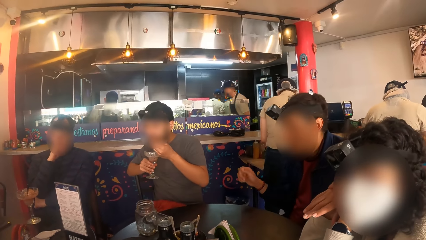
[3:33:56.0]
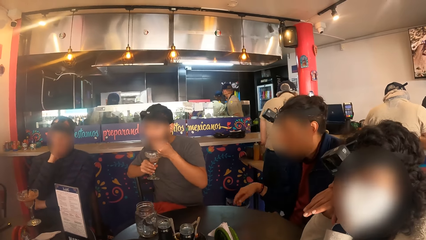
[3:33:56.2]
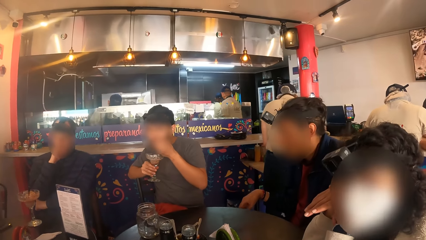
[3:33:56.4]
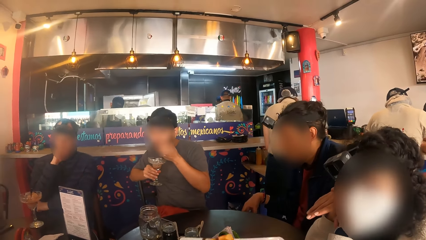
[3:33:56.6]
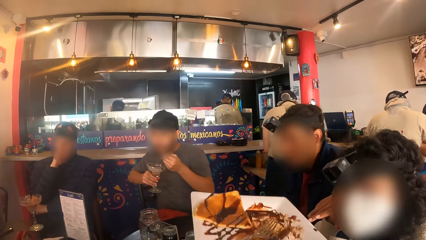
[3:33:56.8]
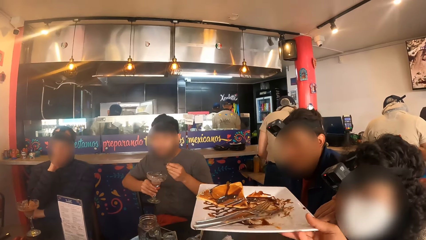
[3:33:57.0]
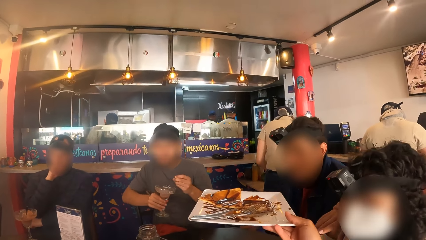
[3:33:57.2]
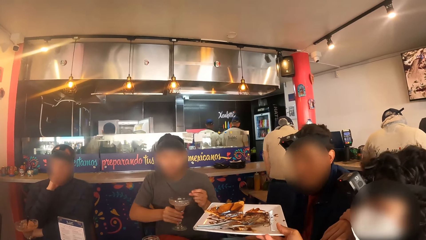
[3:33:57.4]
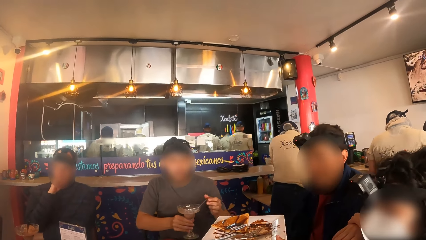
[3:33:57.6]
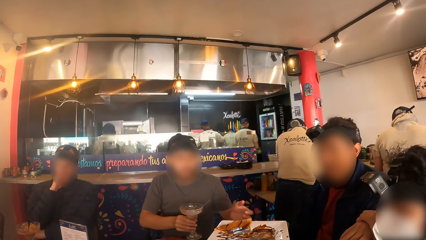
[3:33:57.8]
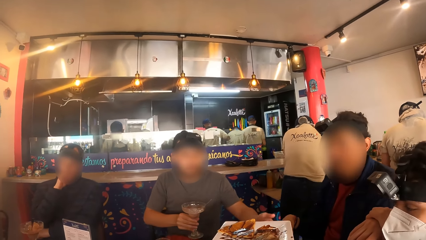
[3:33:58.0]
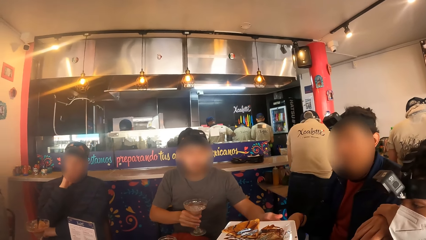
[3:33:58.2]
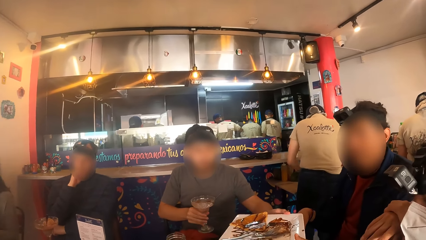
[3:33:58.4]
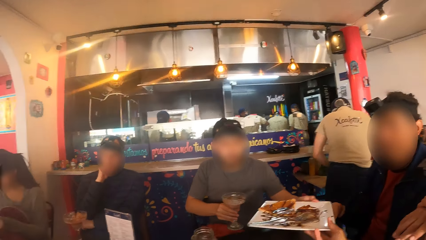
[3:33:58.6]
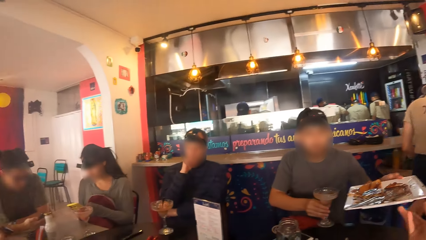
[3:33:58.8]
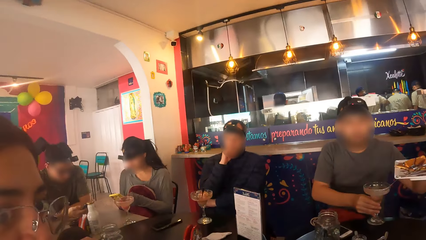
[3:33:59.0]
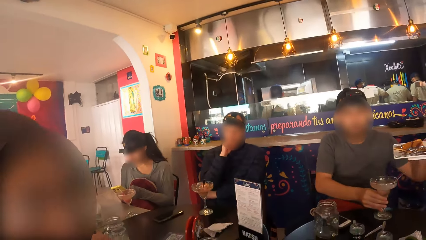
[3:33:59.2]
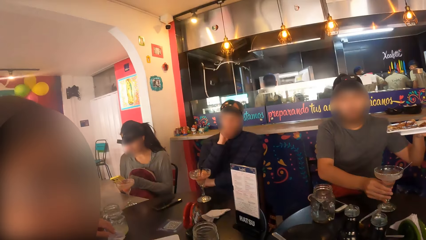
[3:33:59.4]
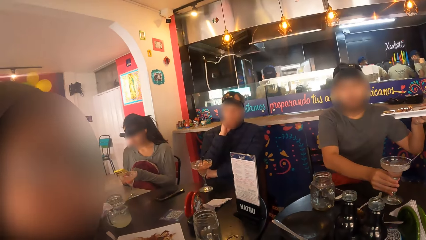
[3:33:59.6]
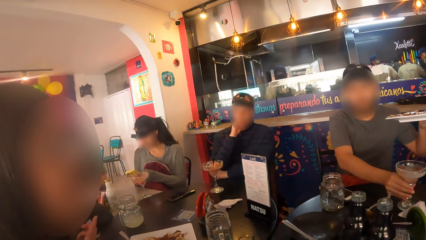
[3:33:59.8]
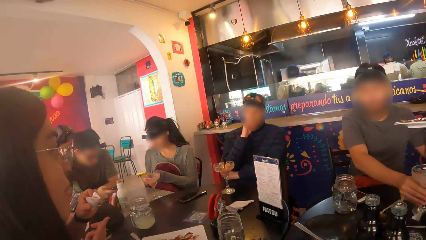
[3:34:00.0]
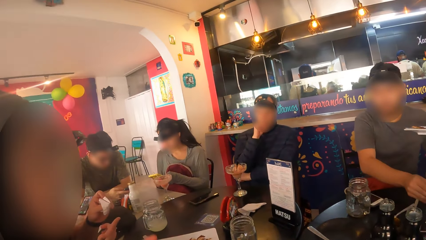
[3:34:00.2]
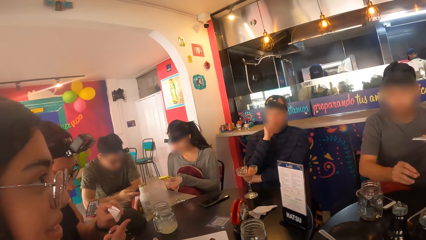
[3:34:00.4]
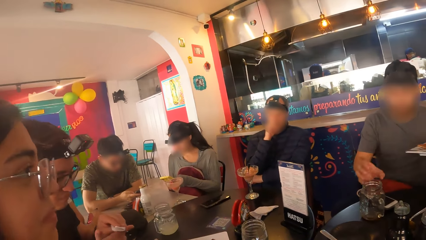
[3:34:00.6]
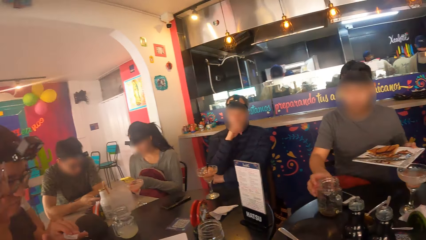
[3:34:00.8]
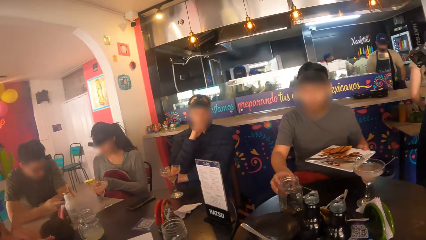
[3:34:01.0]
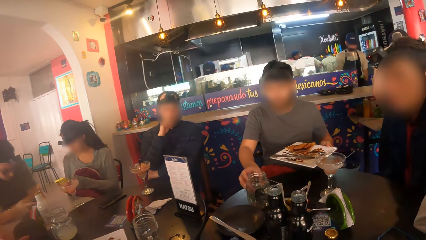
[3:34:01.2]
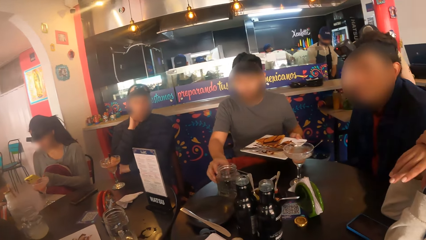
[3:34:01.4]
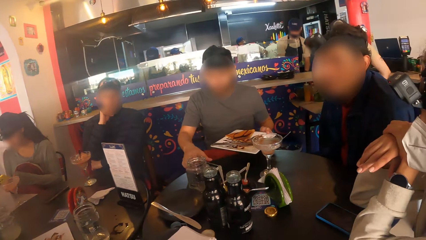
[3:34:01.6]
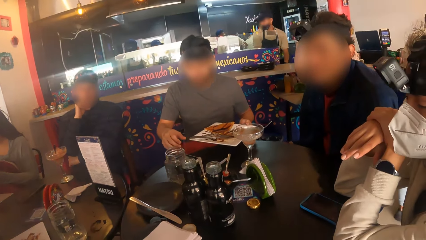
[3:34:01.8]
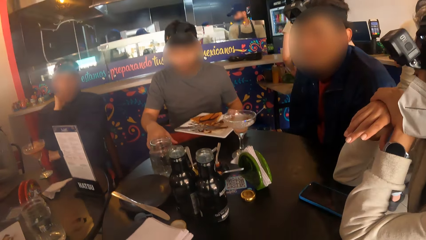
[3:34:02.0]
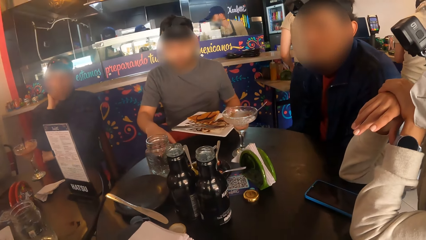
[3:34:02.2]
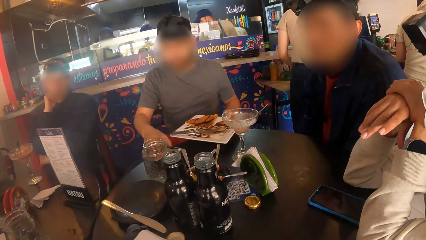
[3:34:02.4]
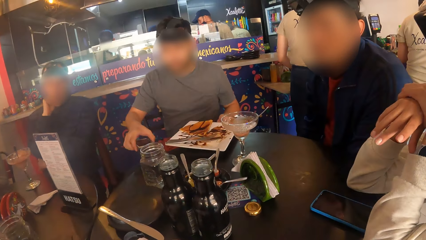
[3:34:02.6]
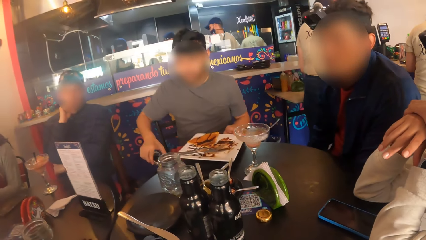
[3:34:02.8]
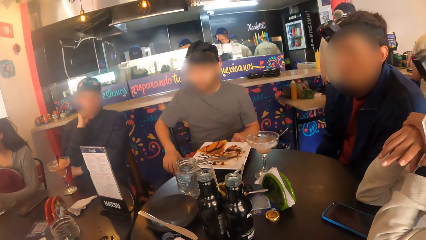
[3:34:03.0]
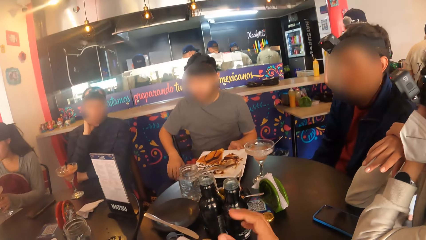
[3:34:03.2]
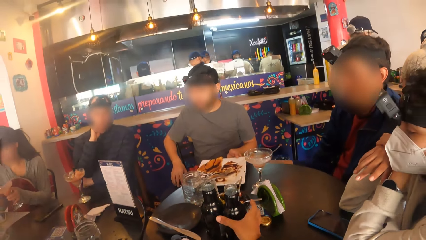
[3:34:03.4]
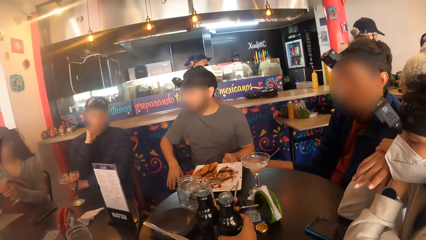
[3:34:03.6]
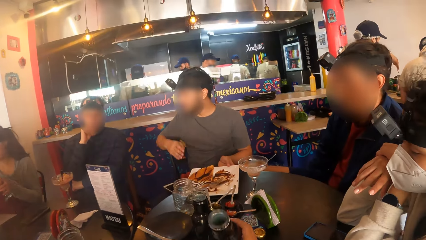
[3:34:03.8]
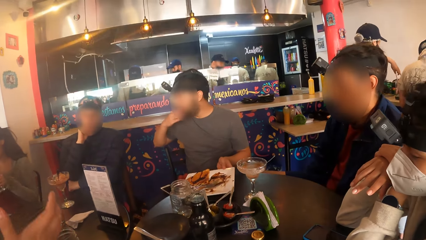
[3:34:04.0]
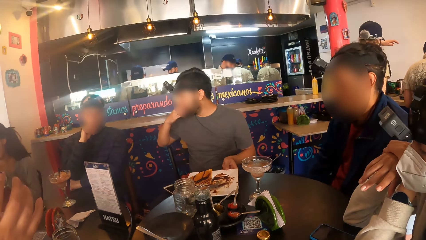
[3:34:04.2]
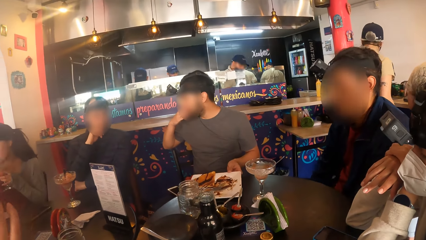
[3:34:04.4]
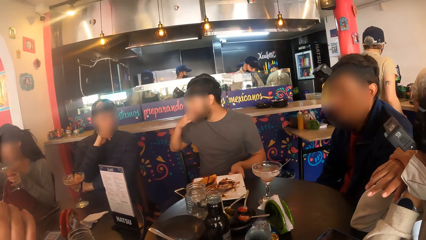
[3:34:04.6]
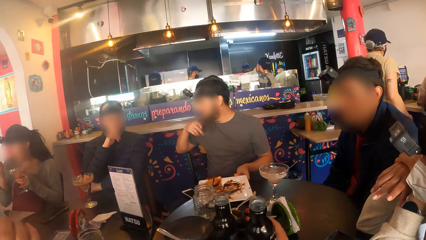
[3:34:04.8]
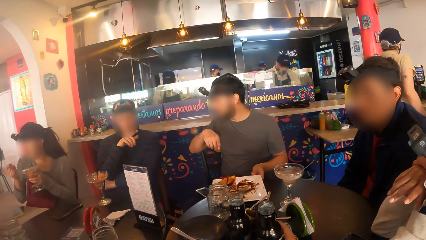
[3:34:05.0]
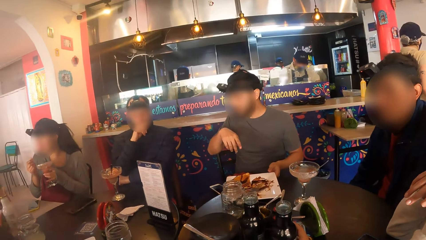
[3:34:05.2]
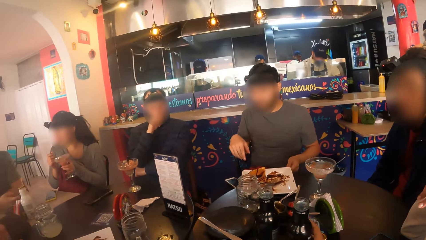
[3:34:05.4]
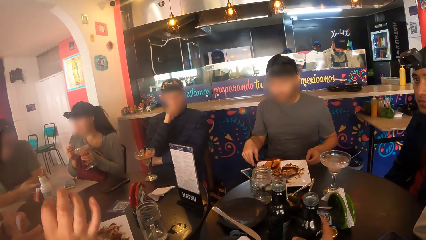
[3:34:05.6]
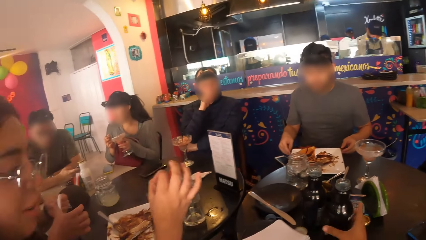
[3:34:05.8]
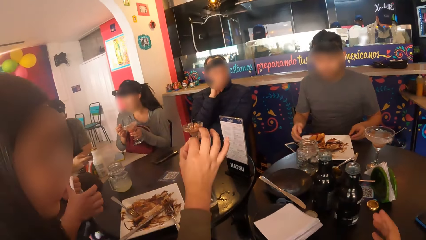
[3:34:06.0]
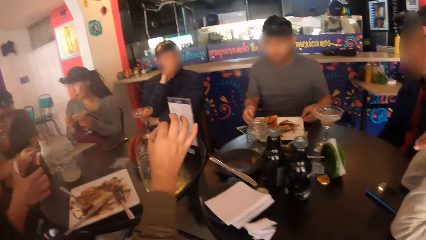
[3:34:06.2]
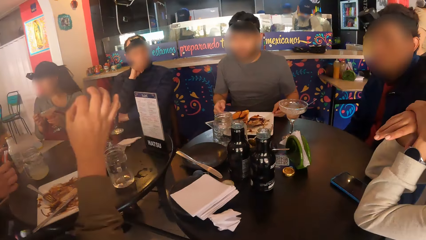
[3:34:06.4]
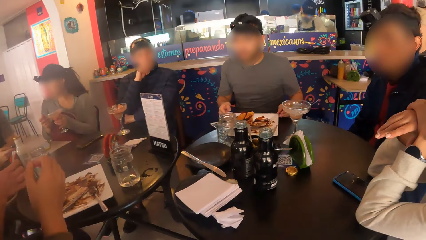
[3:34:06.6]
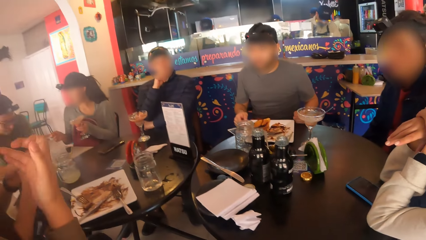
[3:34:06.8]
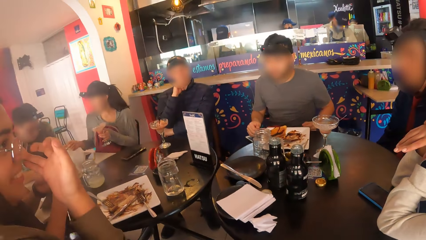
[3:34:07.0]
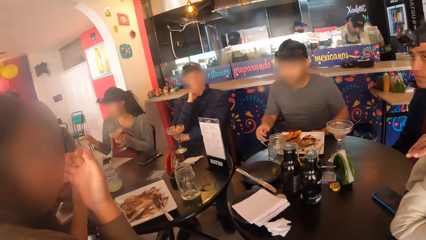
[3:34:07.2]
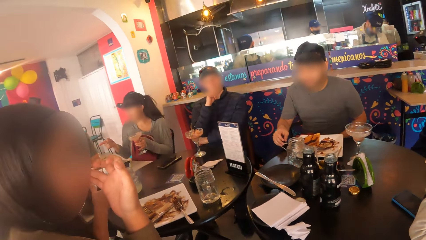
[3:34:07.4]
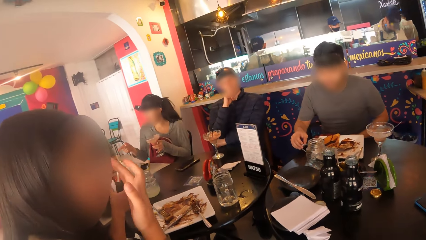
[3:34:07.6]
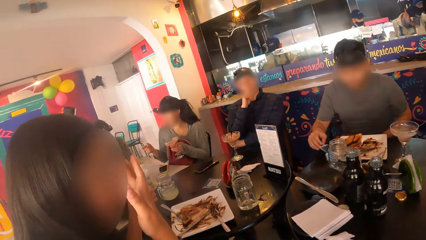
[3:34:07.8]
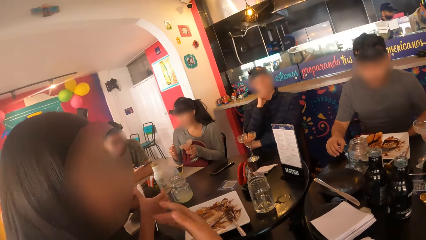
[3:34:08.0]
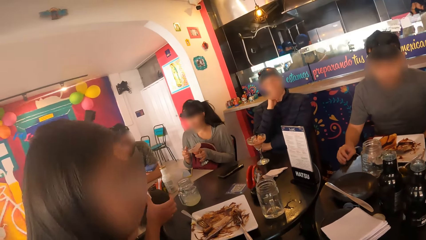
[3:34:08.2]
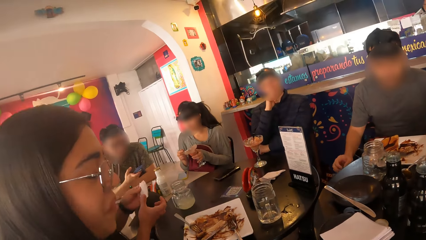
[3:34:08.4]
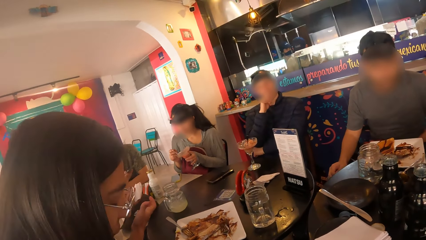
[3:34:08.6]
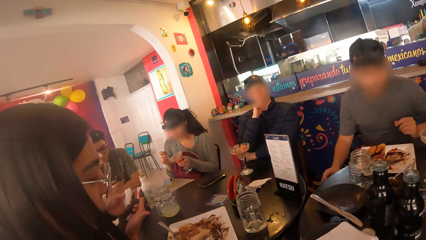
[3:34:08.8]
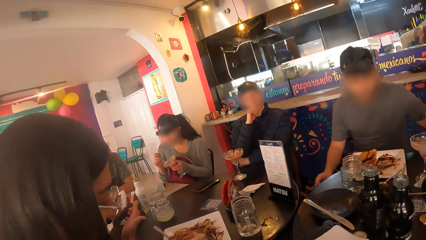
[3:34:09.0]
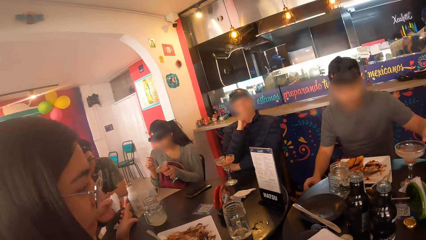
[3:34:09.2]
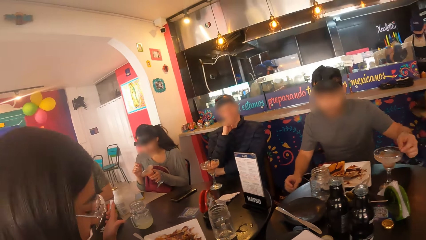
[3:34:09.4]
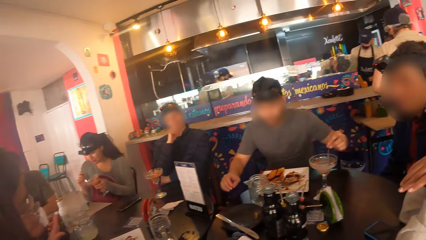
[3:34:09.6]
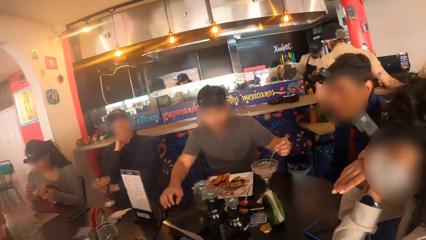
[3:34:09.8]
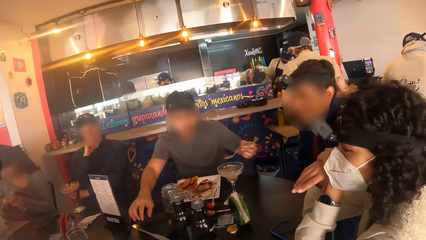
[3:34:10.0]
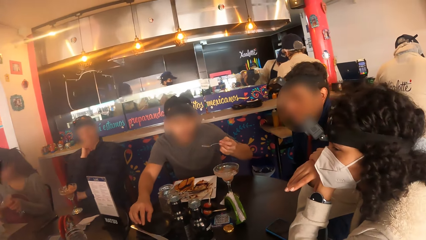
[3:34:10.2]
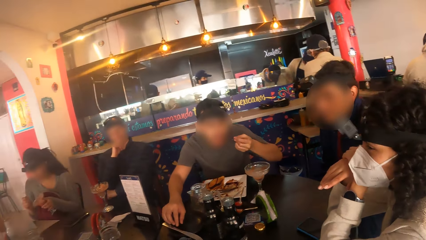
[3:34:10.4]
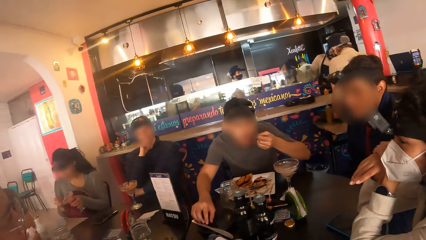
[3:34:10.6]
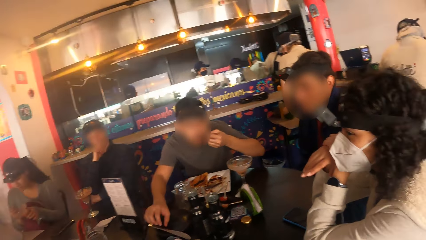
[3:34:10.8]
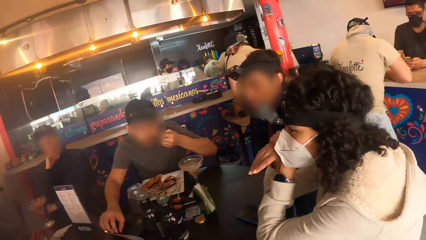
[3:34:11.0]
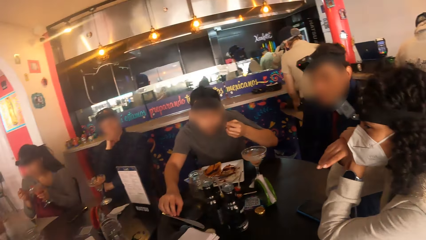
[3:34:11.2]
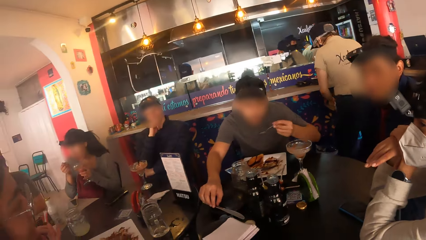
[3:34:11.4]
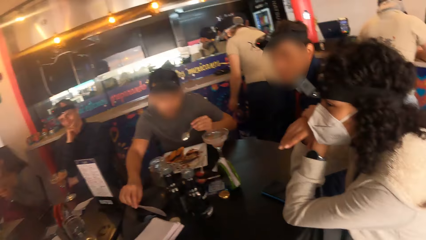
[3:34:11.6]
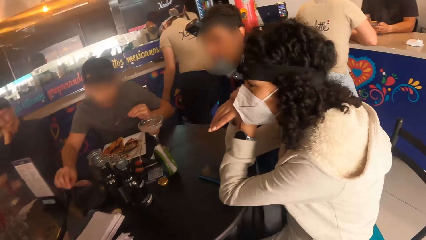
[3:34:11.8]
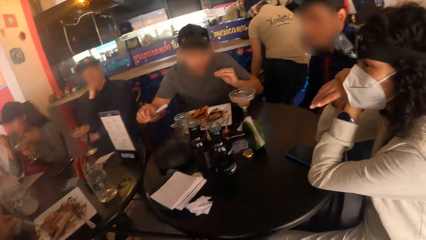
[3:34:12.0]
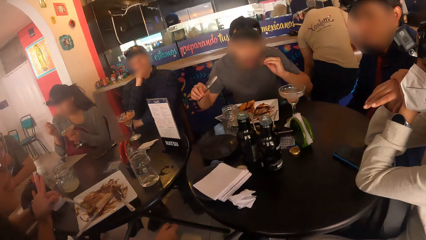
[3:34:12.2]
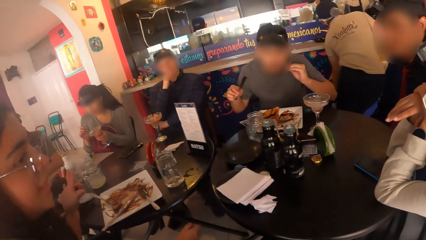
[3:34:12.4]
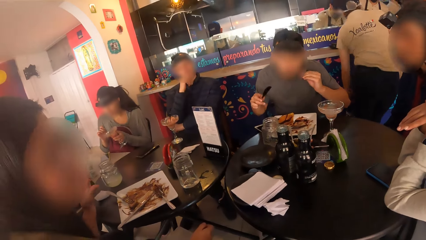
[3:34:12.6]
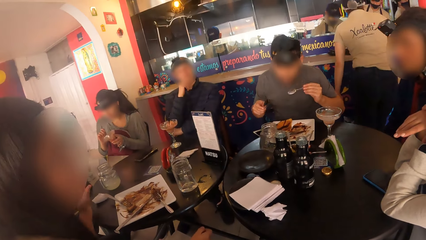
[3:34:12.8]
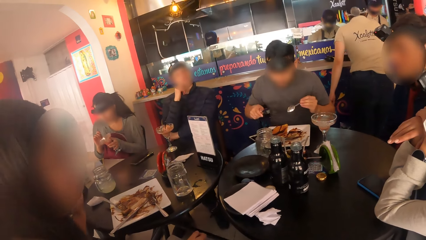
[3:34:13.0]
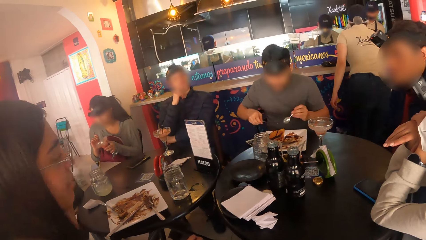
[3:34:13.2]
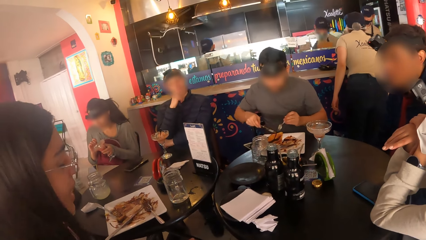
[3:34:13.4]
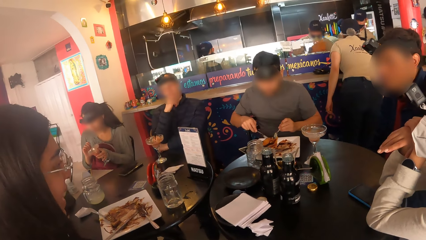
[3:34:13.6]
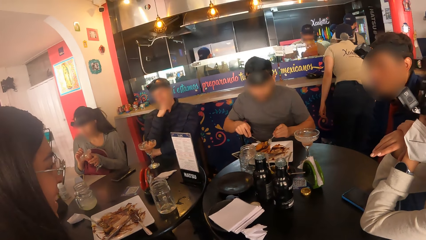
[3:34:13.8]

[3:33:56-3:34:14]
A man eats smoothie with the spoon in his left hand. The camera wearer passes a plate of tacos to the man with her right hand. The man touches the plate. A woman interacts with the camera wearer. The man drops the cocktail cup on the table with his right hand, moves a cup on the table with his right hand, and picks up a phone on the table with his right hand. He picks up the phone again. Another woman picks up a cocktail cup on the table with her left hand. The camera wearer picks up a bottle on the table with her right hand. The other woman eats some smoothie with a spoon in her right hand. The man touches his face with his right hand. The camera wearer drops the bottle on the table with her left hand. The first woman touches her face with her right hand. The other woman holds the spoon in her right hand. The man scoops some smoothie with the spoon in his left hand. The other woman scoops some smoothie with the spoon in her right hand. The man scoops some smoothie with the spoon in his left hand and eats some smoothie with the spoon in his left hand. The man touches a knife. The other woman eats some smoothie with the spoon in her right hand. The man picks up the knife on the table with his right hand.
